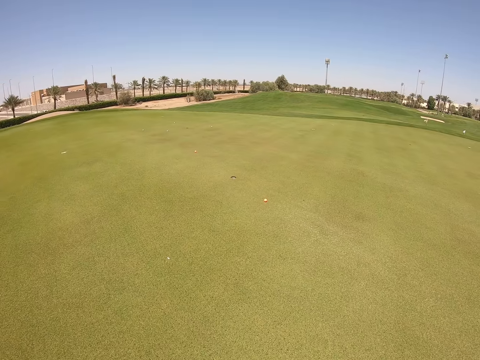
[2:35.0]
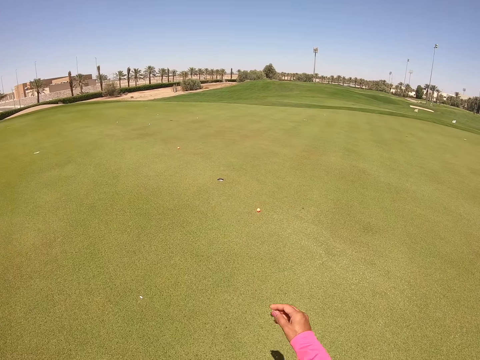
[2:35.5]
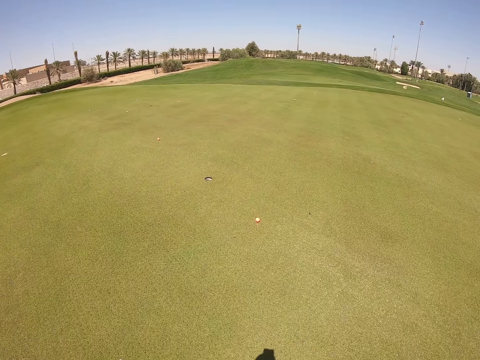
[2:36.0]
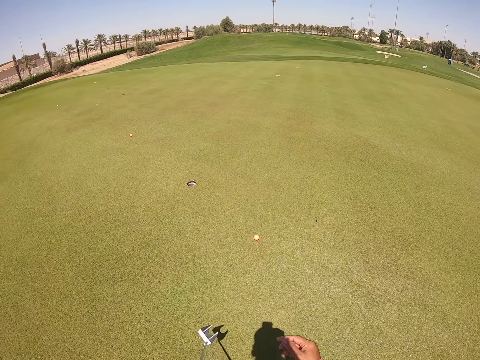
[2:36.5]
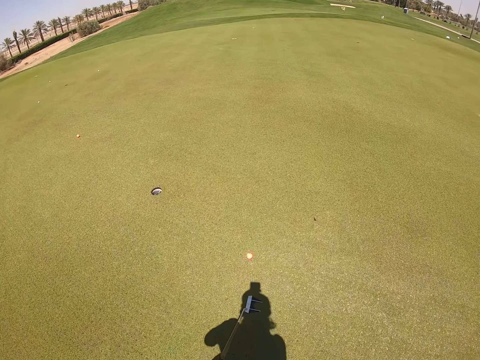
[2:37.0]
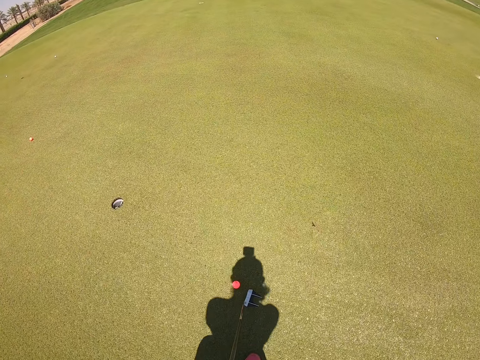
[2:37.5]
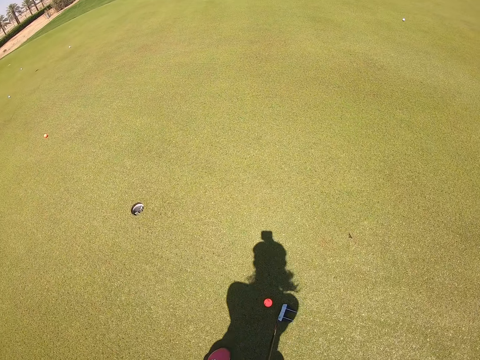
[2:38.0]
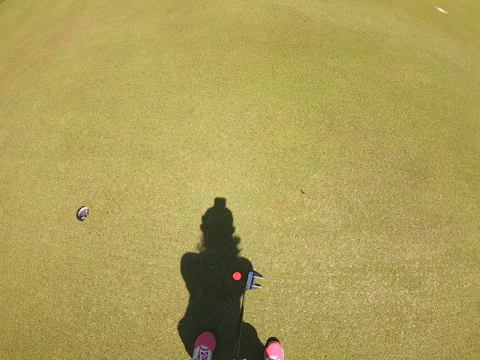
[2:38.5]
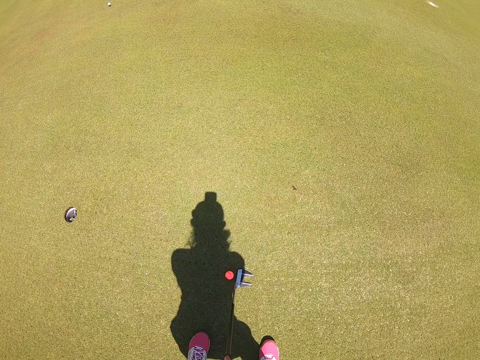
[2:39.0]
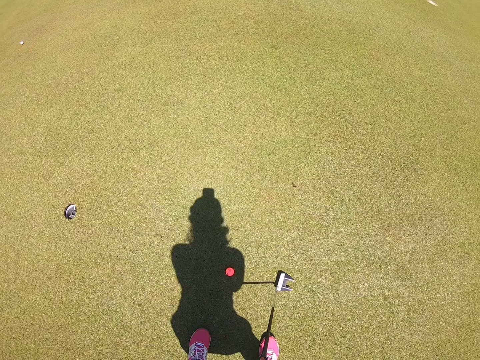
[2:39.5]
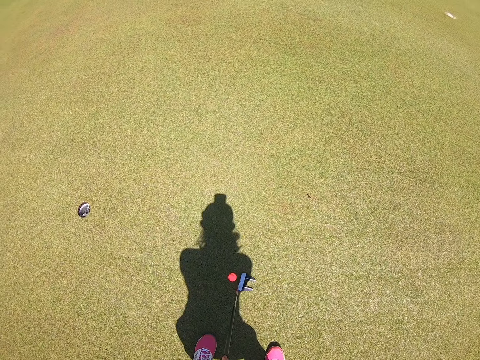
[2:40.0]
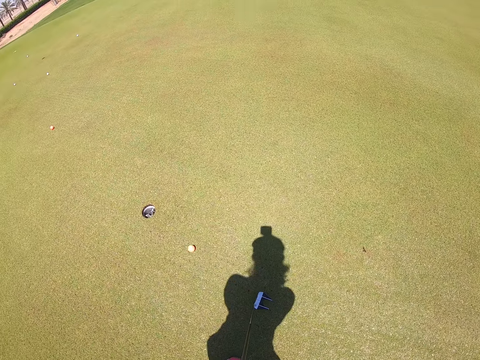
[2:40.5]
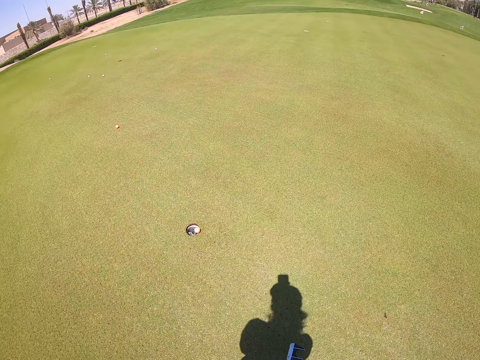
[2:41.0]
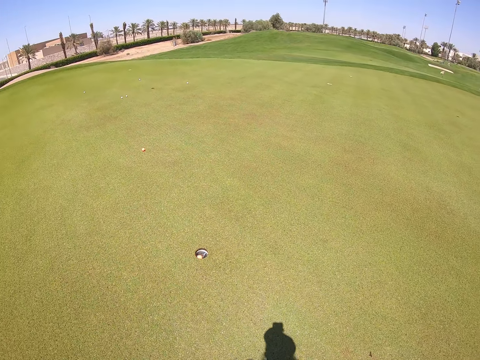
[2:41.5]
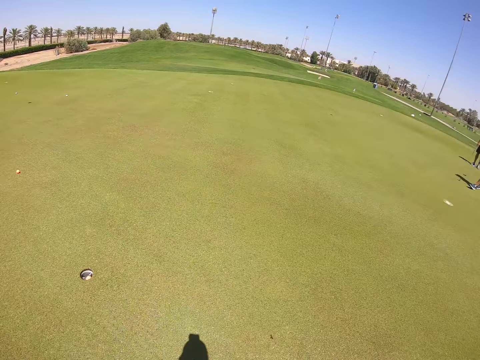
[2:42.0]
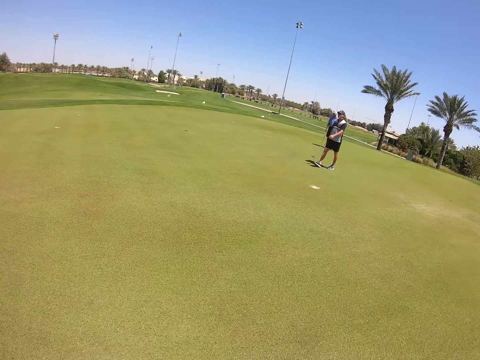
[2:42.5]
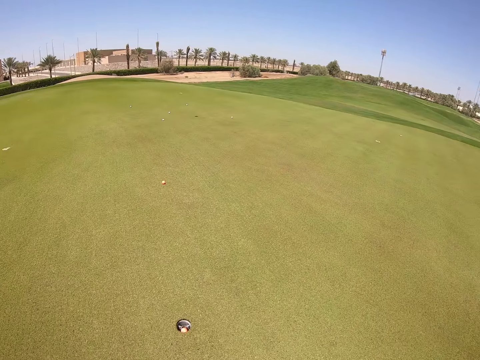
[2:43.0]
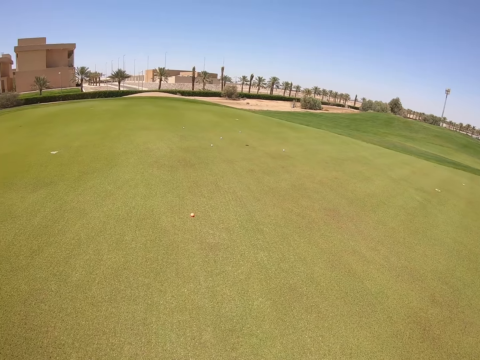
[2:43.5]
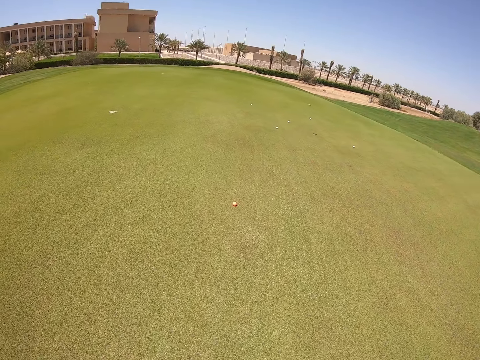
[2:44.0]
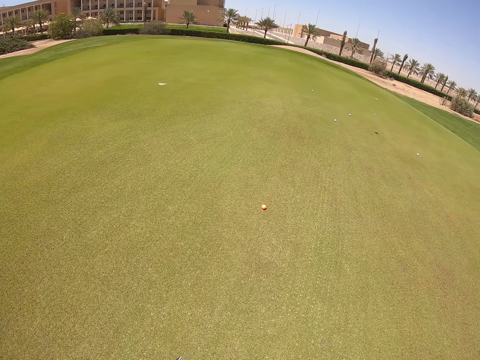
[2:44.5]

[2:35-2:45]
The camera wearer aims the golf club at the golf ball and hits the golf ball with the golf club into a hole on the grass.

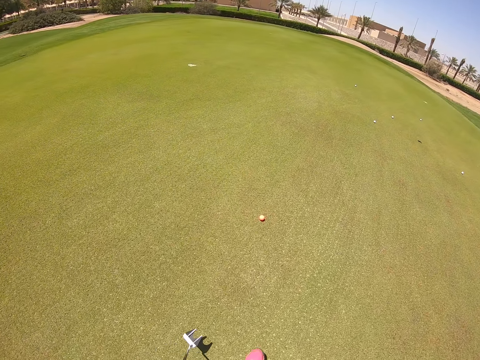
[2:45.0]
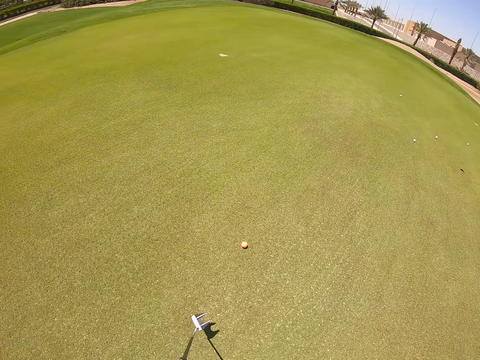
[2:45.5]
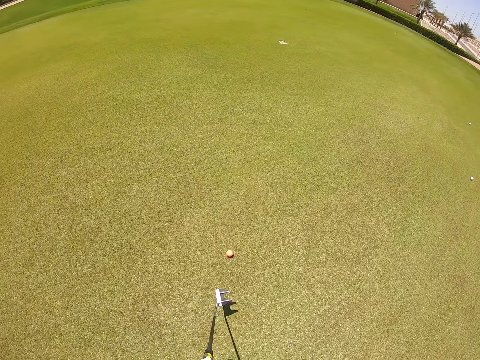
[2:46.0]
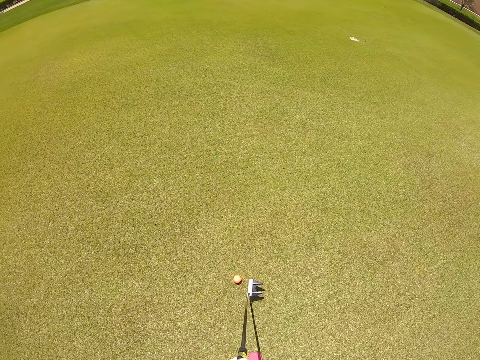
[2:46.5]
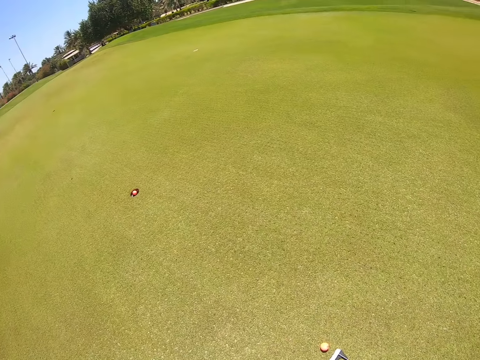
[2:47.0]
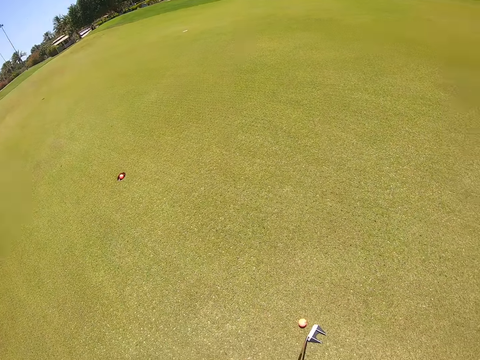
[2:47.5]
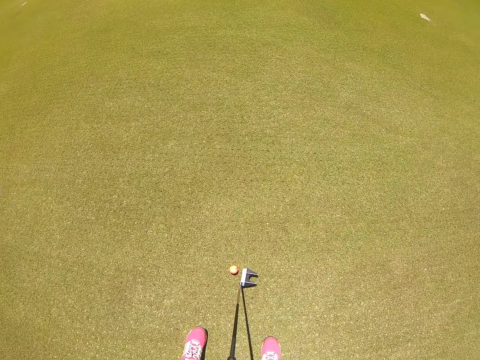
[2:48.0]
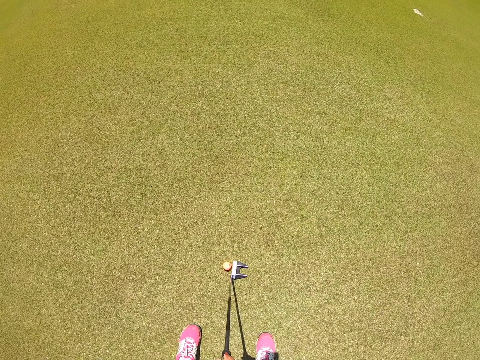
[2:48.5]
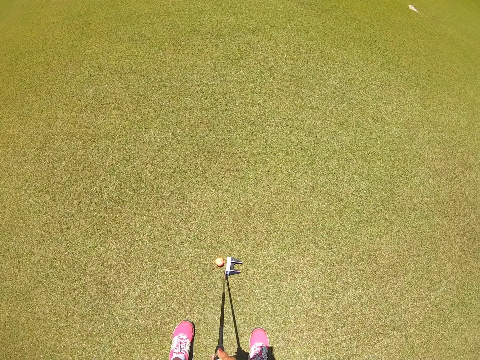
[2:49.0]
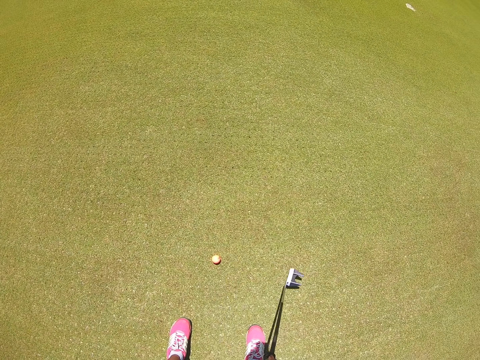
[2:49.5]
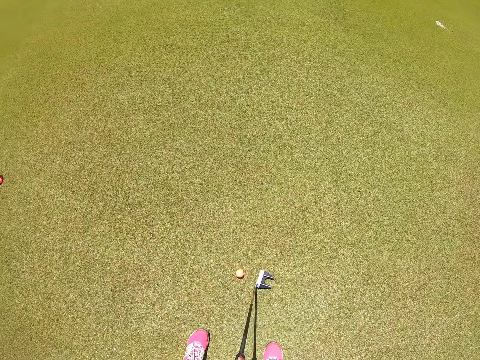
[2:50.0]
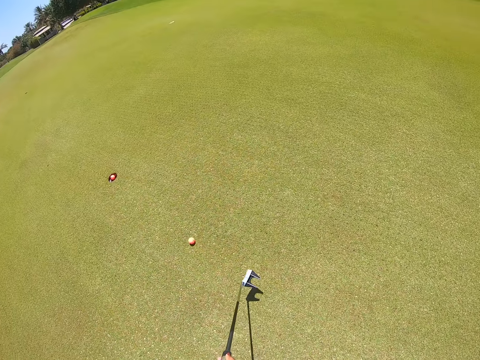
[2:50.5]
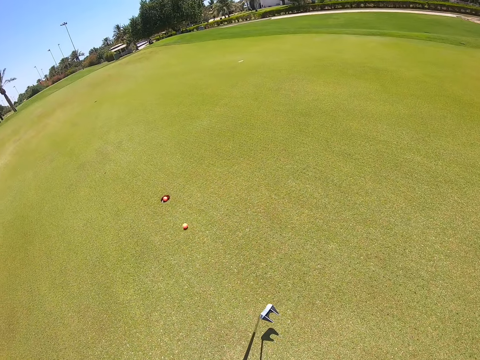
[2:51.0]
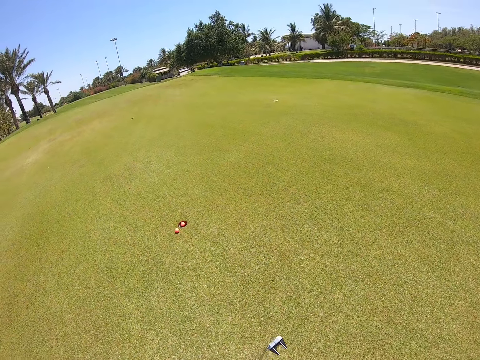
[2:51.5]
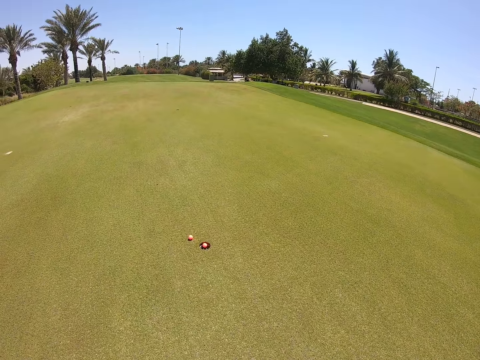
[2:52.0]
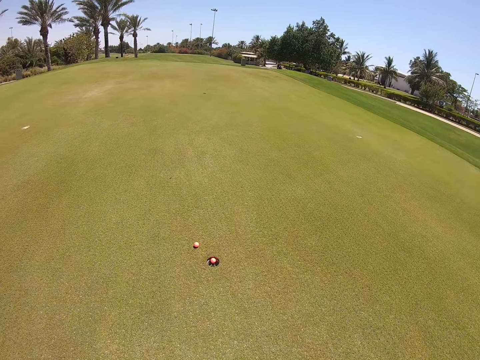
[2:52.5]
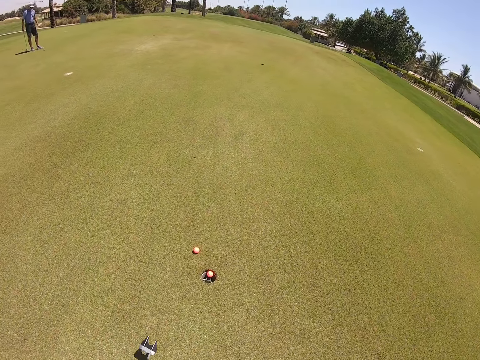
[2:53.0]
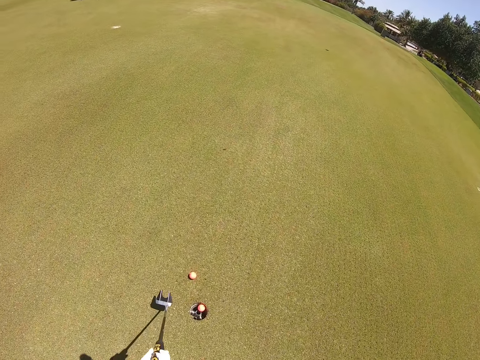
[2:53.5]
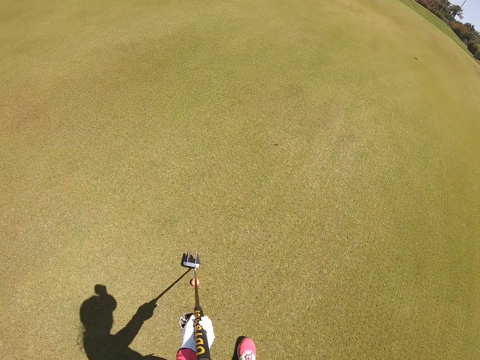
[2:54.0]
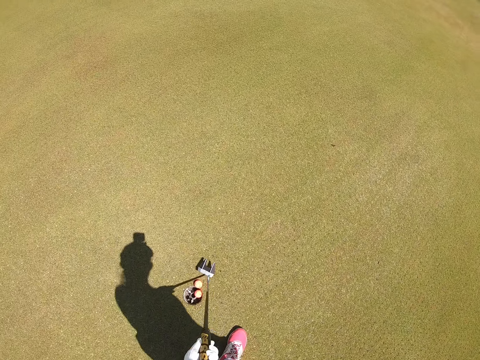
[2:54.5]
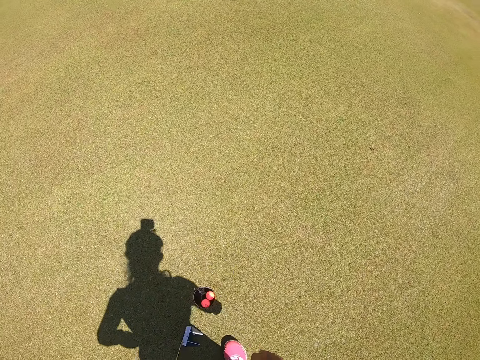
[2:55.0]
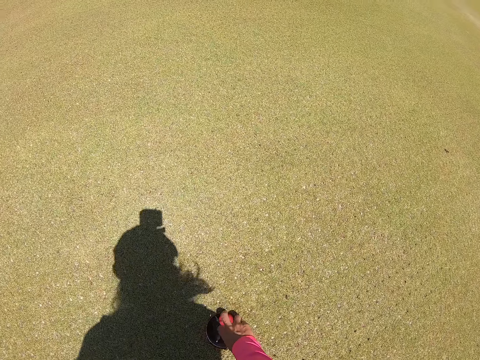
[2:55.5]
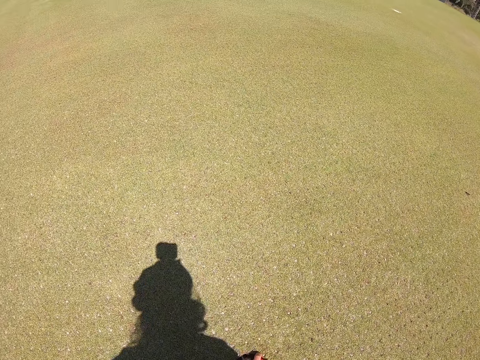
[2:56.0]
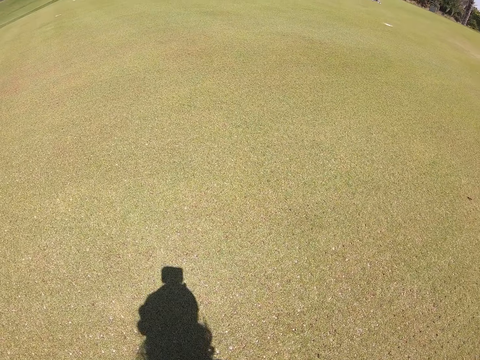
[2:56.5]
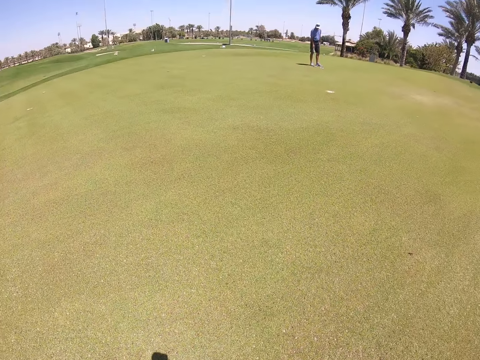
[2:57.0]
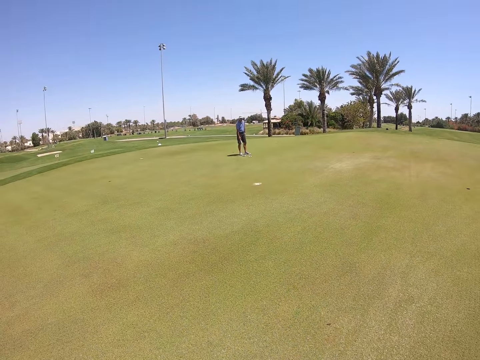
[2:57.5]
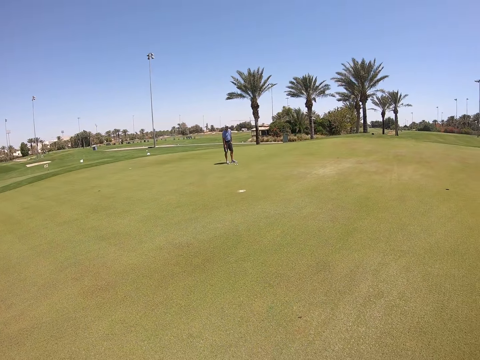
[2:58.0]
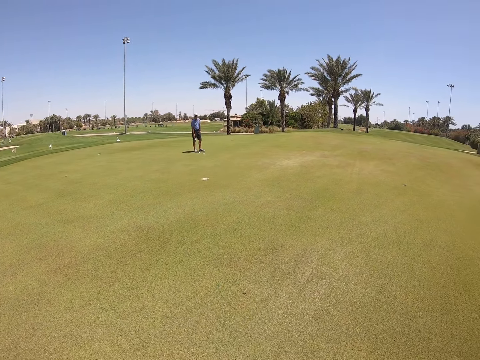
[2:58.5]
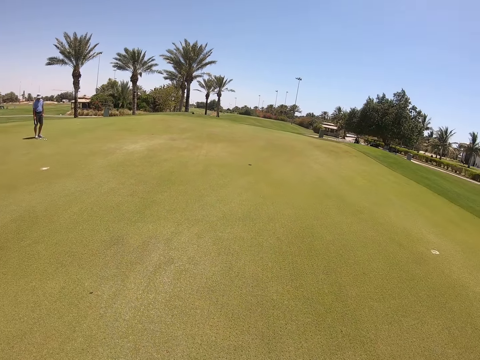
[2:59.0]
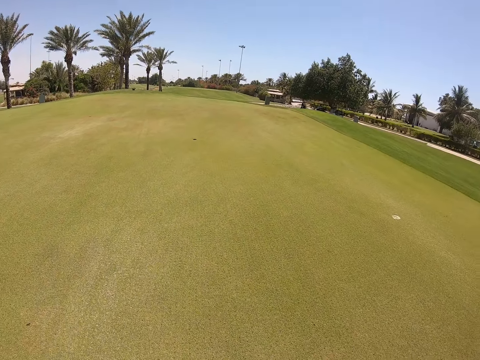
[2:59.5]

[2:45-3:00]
The camera wearer walks. They aim the golf club at the golf ball and hit the golf ball with the golf club. They hit the golf ball with the golf club into a hole on the grass. They pick up the golf balls from the hole on the grass.

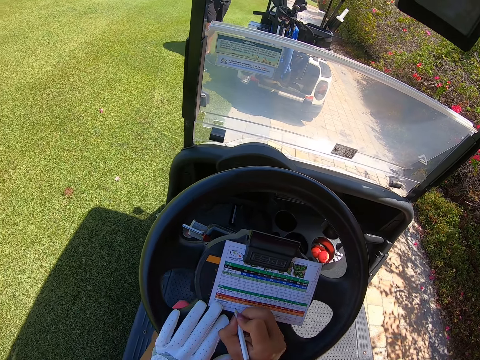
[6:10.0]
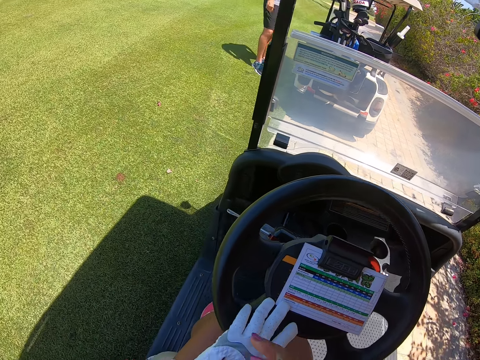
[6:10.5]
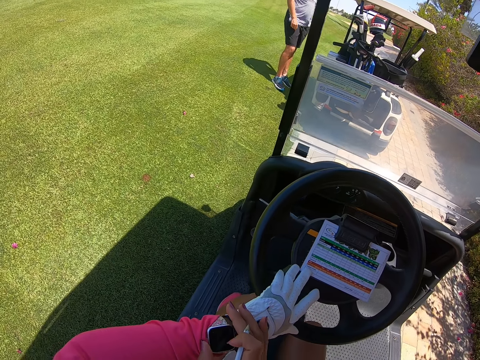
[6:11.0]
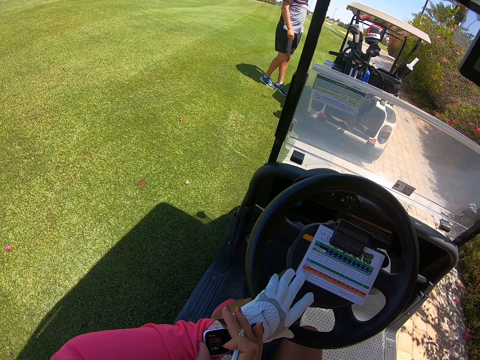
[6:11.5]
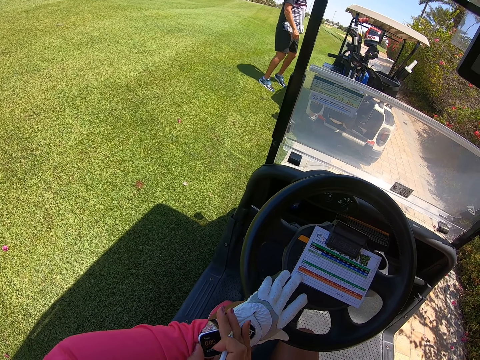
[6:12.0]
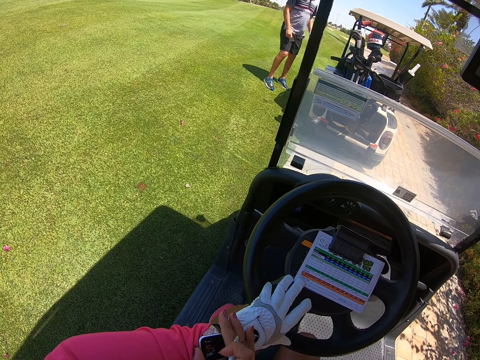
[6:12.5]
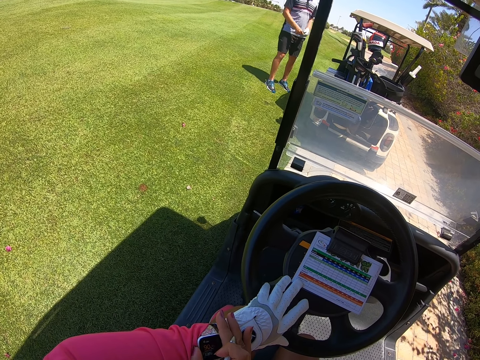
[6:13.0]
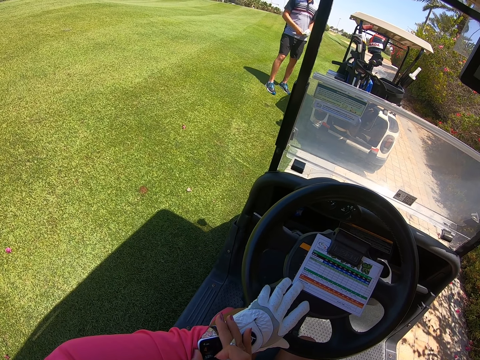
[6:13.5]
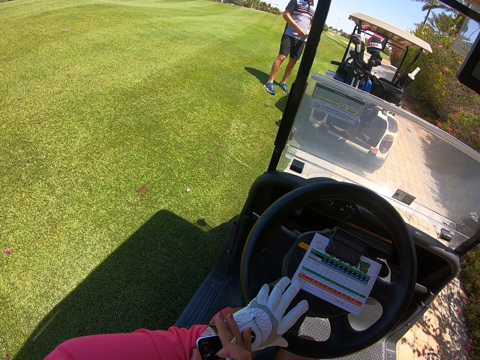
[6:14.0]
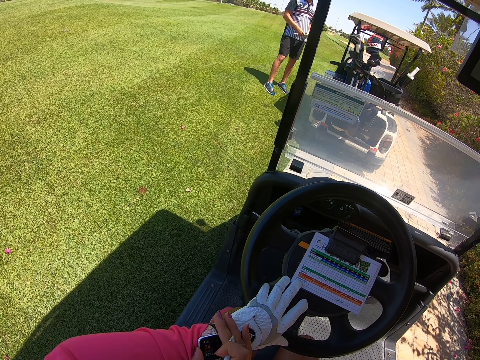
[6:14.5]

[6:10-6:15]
The camera wearer looks at the watch.
